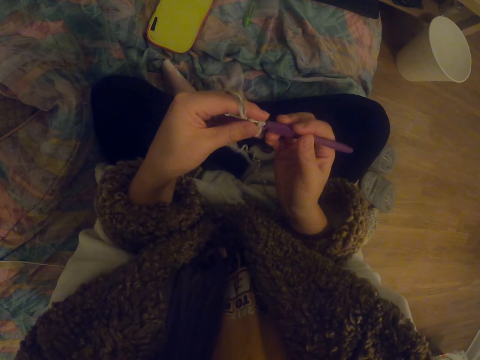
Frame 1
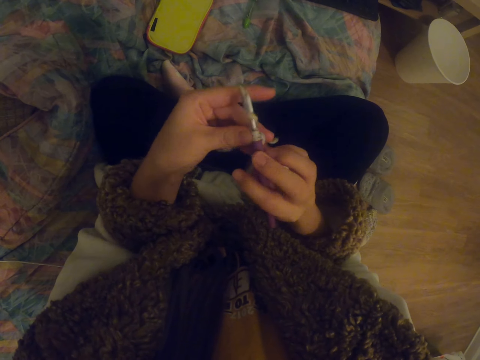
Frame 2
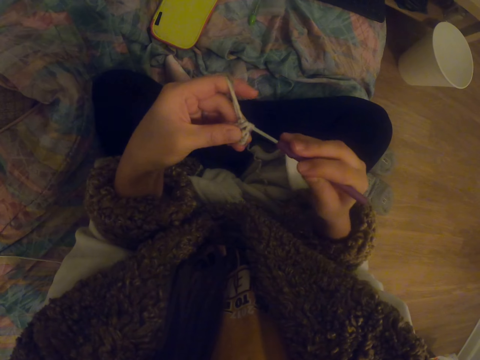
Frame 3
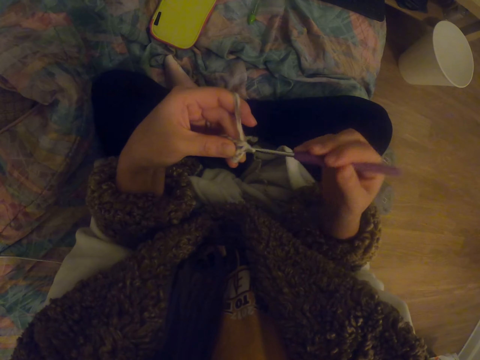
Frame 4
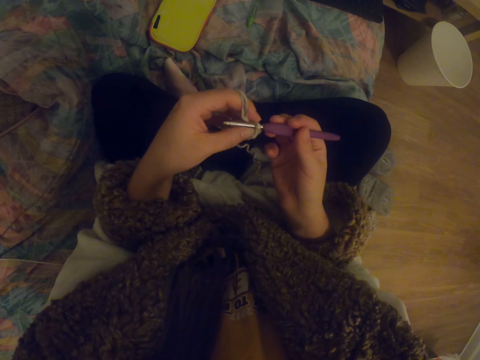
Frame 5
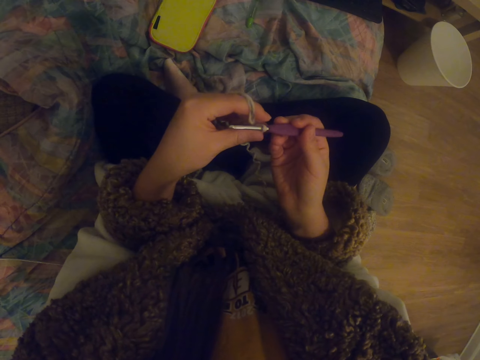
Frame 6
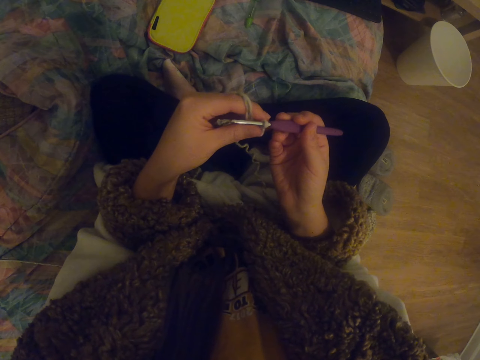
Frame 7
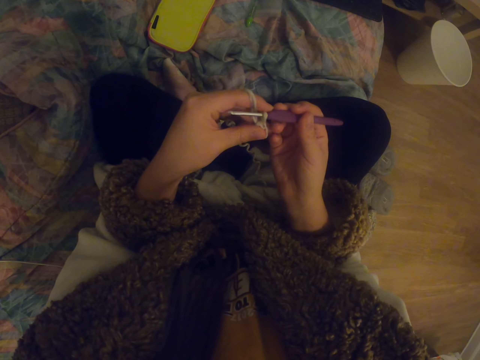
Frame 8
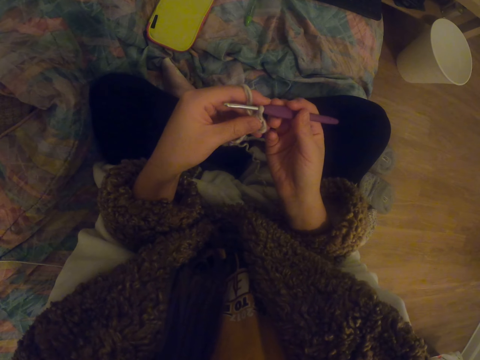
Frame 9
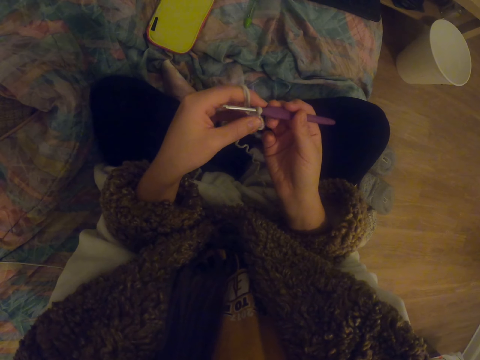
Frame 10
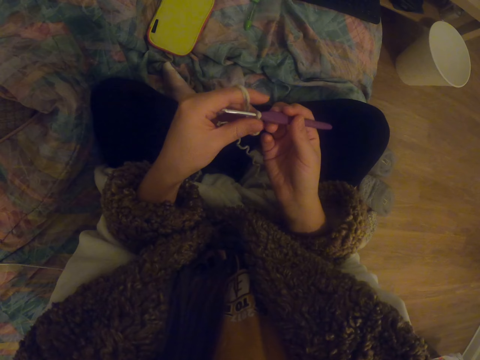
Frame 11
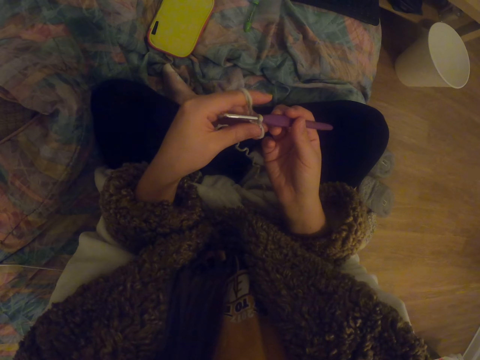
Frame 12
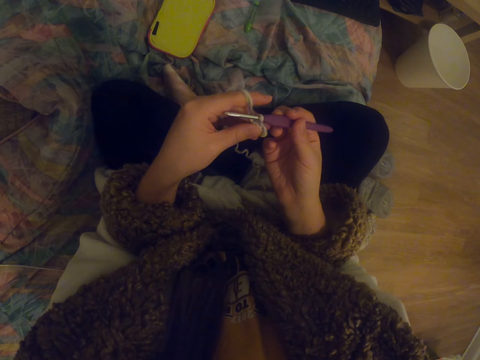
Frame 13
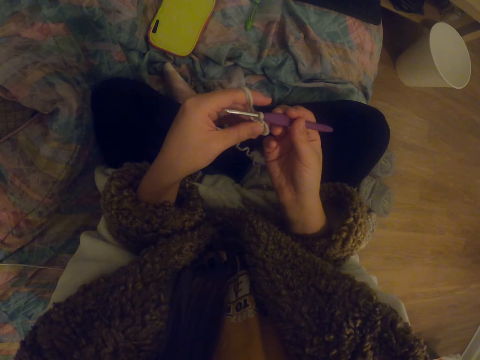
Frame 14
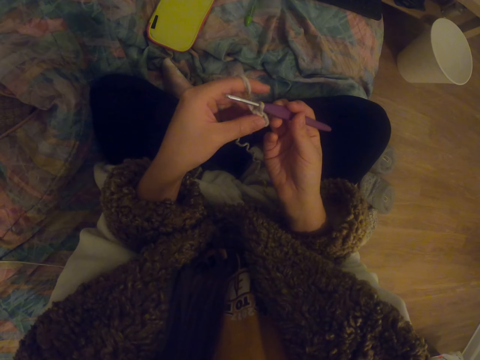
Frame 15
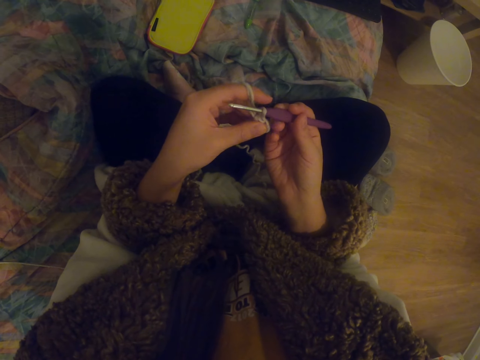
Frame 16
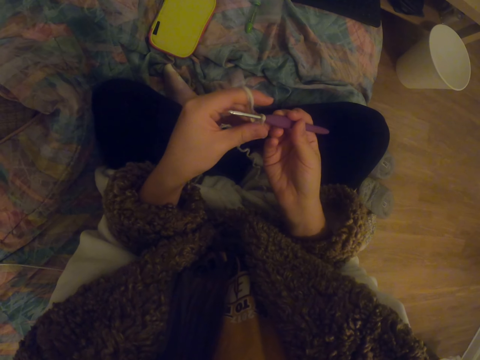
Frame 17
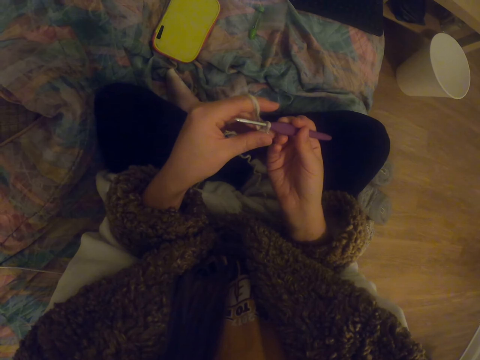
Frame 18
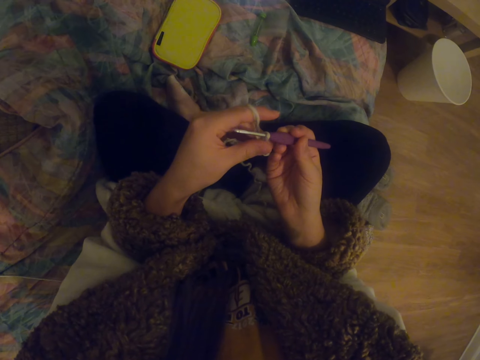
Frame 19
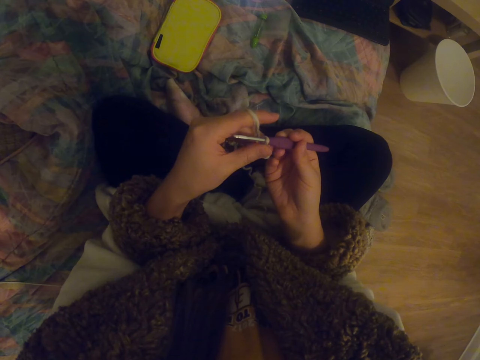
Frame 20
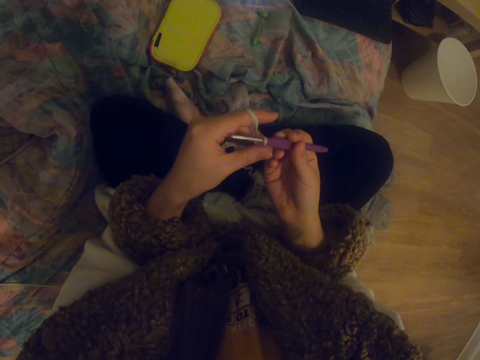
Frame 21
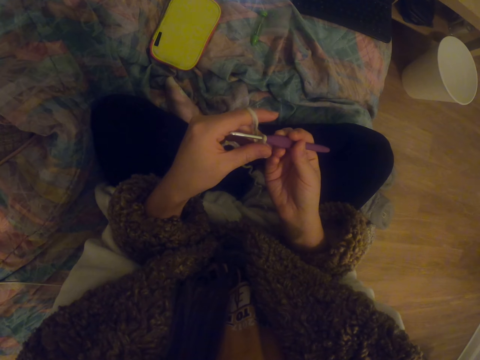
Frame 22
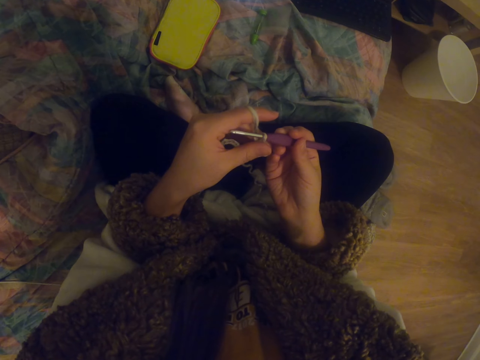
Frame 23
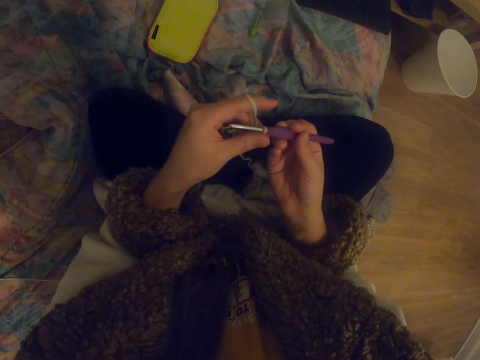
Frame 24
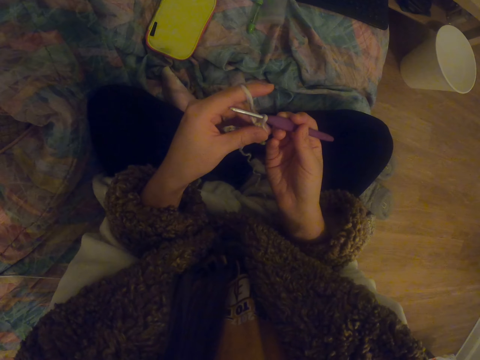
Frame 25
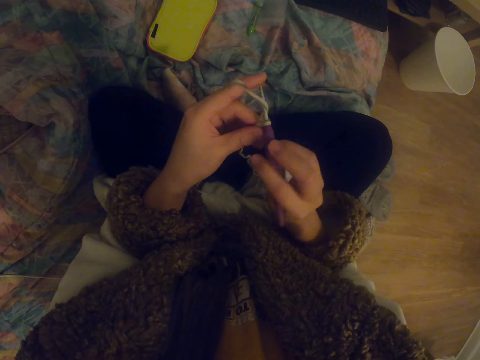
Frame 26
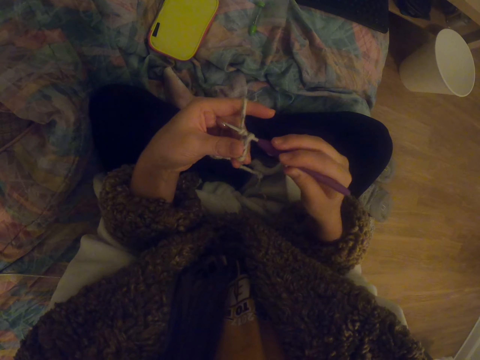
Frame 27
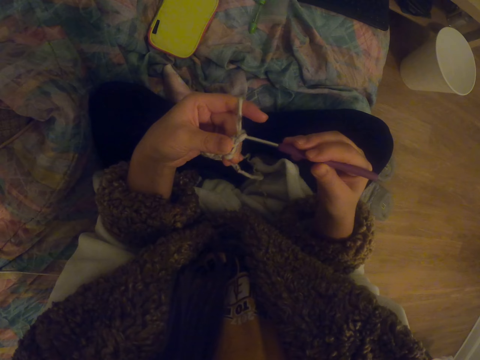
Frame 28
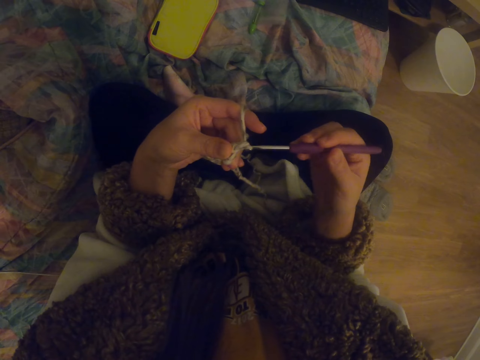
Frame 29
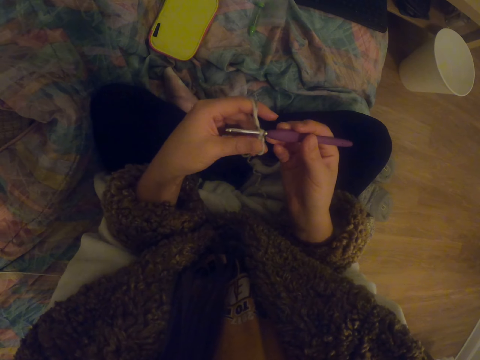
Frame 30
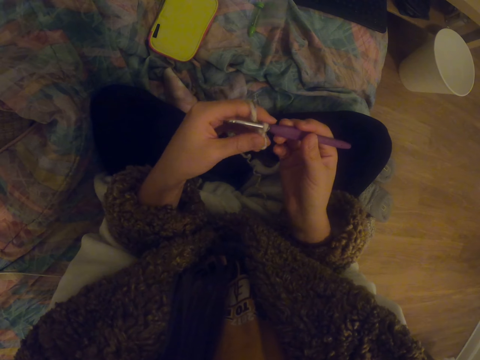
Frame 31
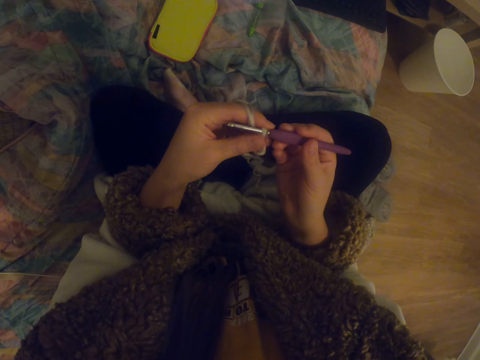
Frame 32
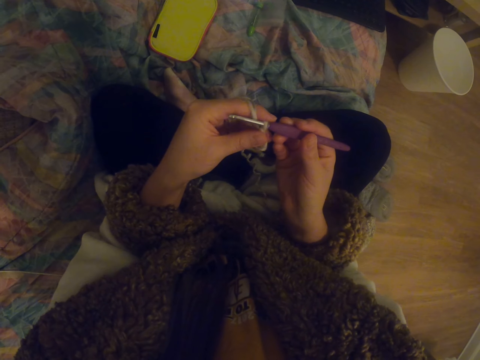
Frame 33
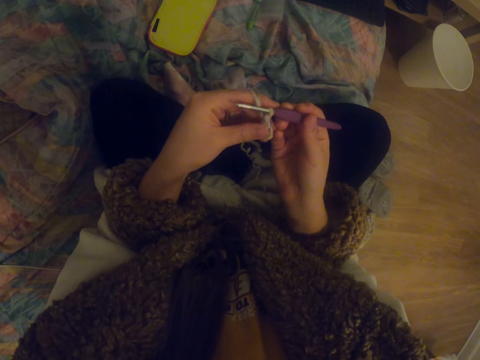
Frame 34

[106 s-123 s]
The camera wearer touches the crochet with the left hand. They stare at the garment. They crochet the crochet using a crochet hook.

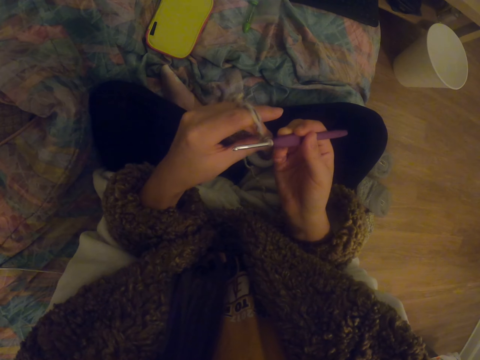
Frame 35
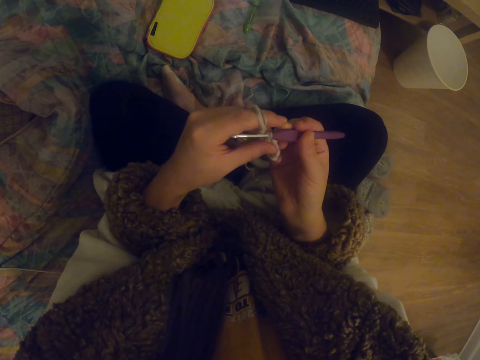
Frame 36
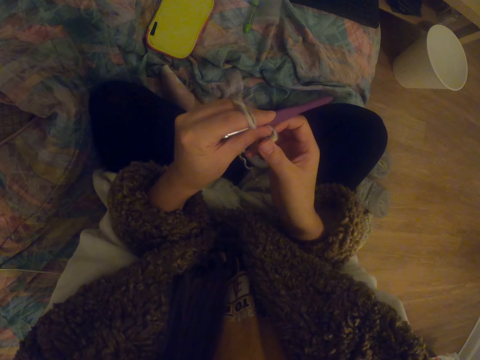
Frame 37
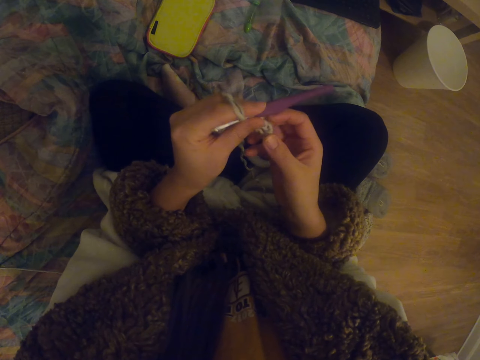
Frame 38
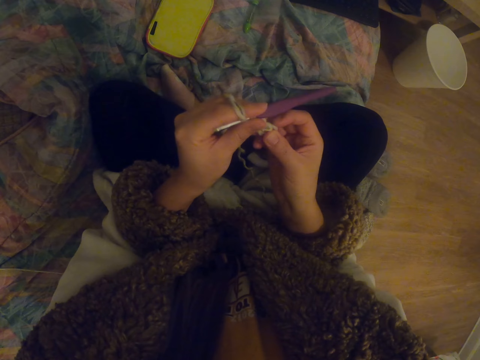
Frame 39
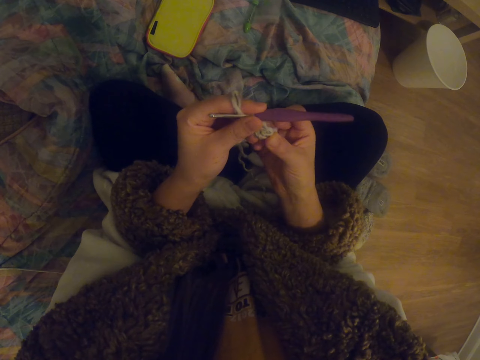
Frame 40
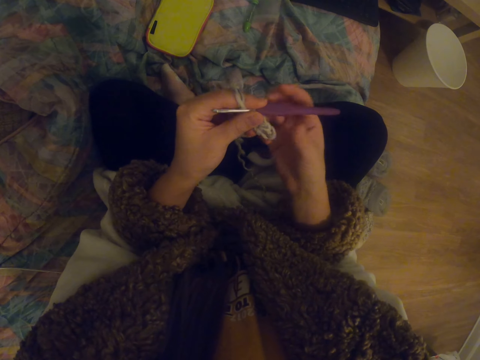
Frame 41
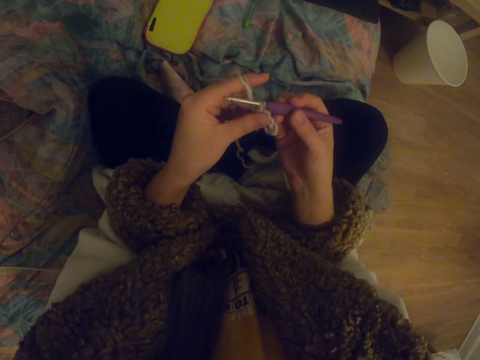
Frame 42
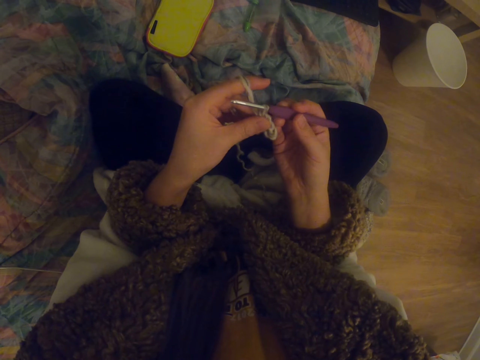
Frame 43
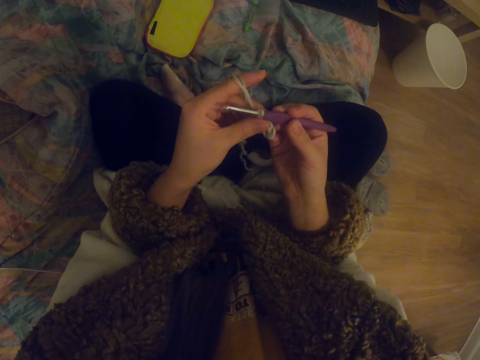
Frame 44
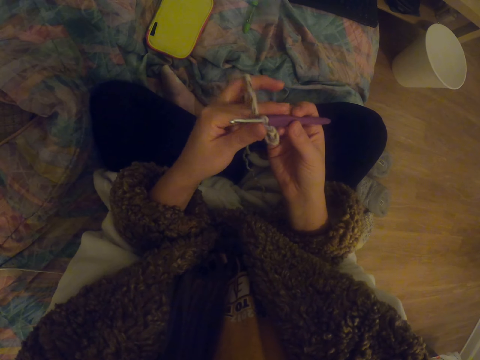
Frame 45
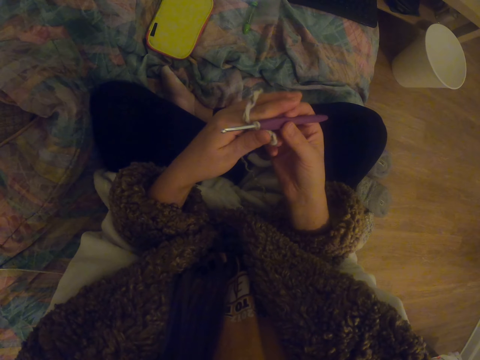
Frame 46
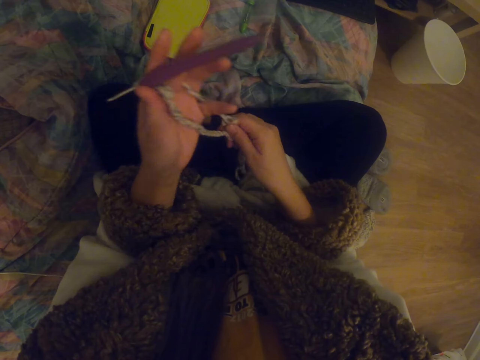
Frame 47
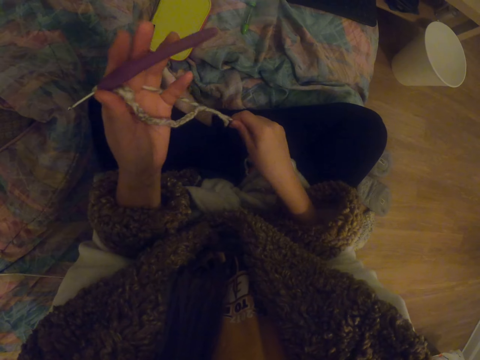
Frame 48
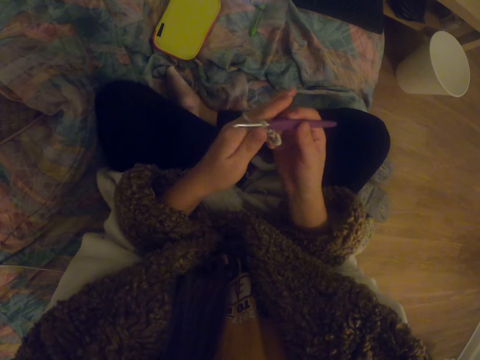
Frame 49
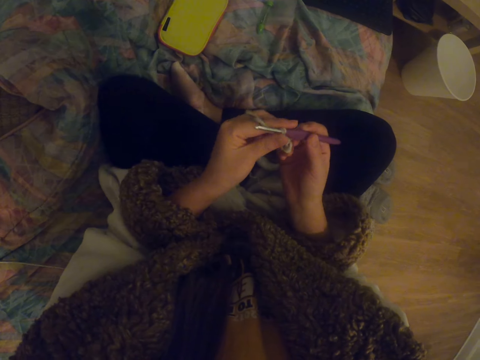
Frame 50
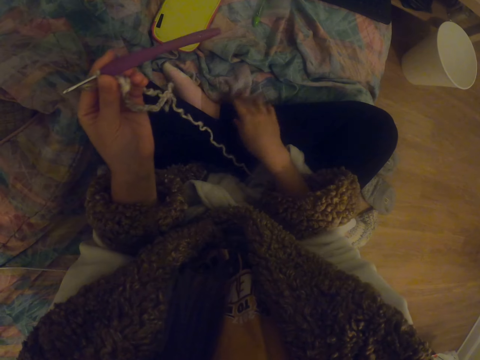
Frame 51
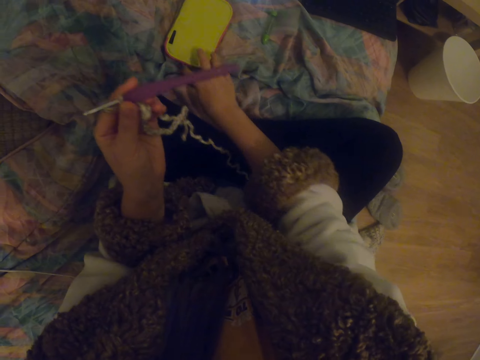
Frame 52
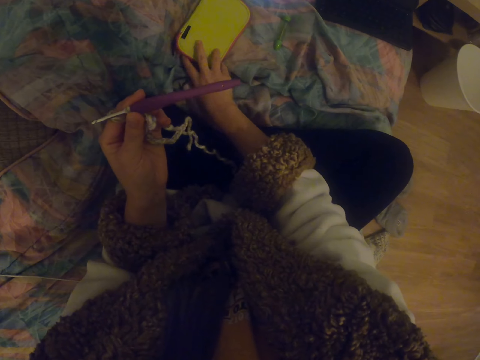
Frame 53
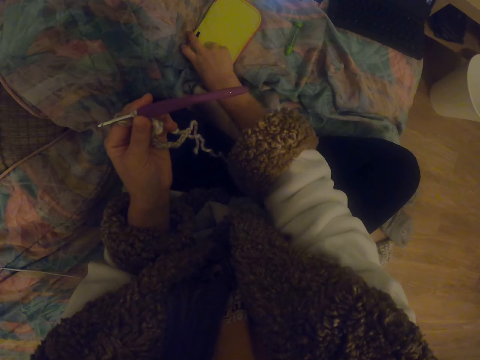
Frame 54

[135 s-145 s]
The camera wearer swings the right hand. They stretch the garment. They touch the crochet with the left hand. They hold the crochet hook with the right hand. They stare at the garment. They swing the right hand. They pull the thread with the right hand. They hold the crochet hook with the right hand. They swing the right hand. They open the porch with the right hand.
